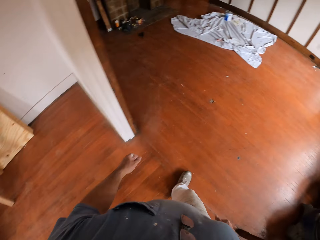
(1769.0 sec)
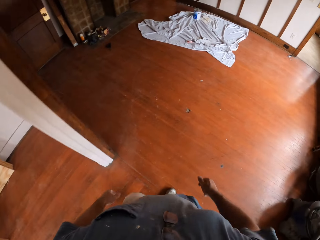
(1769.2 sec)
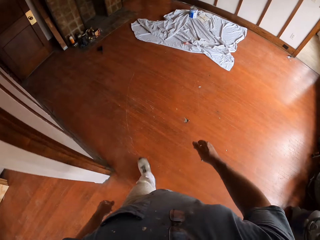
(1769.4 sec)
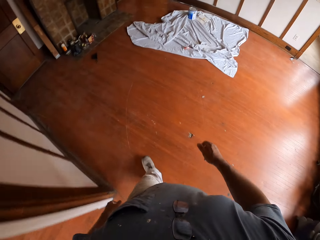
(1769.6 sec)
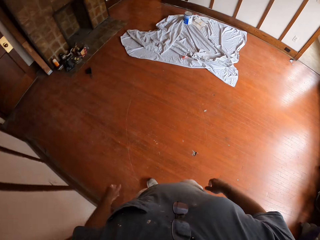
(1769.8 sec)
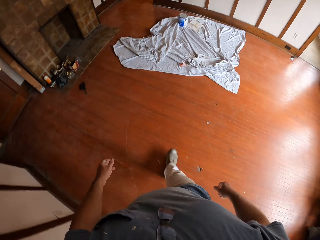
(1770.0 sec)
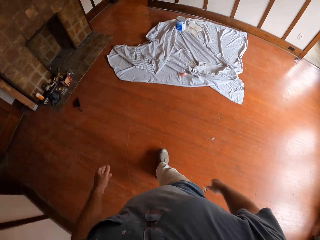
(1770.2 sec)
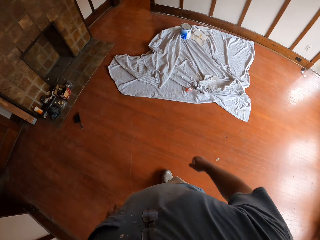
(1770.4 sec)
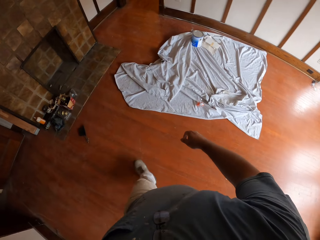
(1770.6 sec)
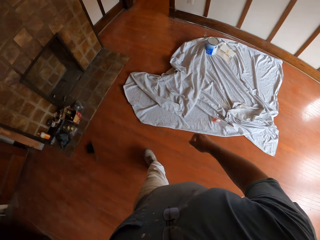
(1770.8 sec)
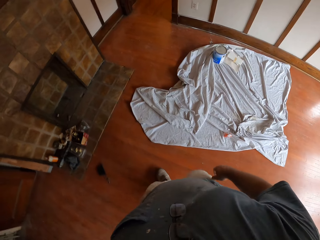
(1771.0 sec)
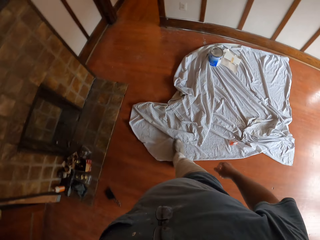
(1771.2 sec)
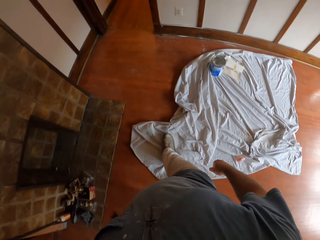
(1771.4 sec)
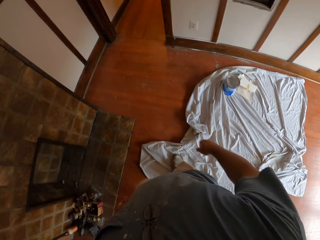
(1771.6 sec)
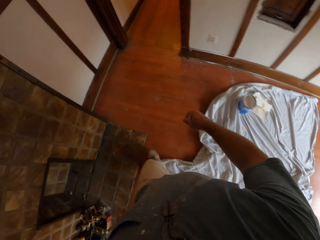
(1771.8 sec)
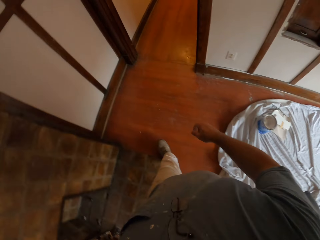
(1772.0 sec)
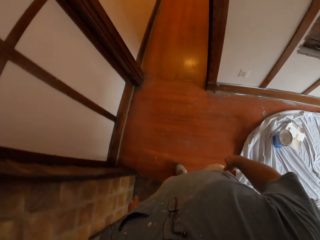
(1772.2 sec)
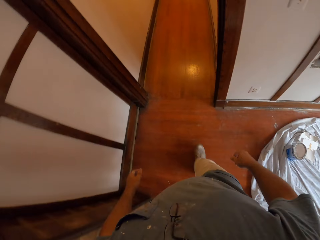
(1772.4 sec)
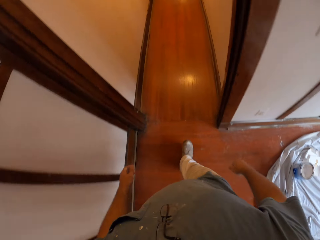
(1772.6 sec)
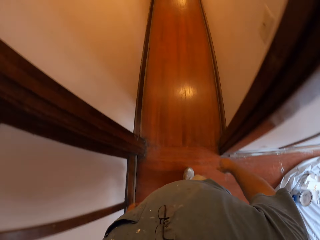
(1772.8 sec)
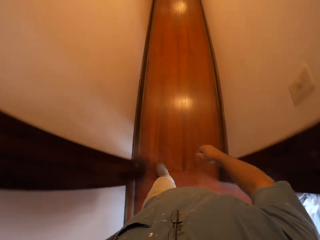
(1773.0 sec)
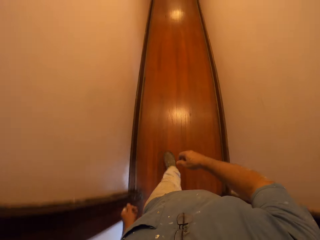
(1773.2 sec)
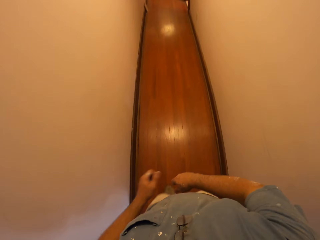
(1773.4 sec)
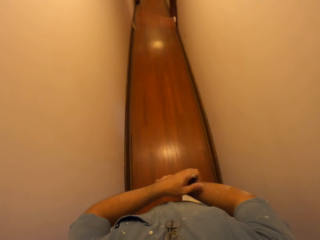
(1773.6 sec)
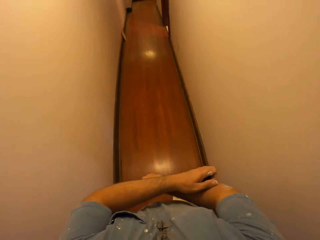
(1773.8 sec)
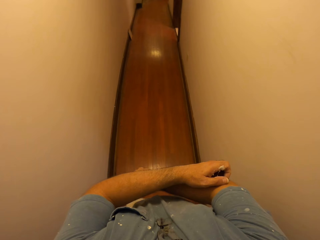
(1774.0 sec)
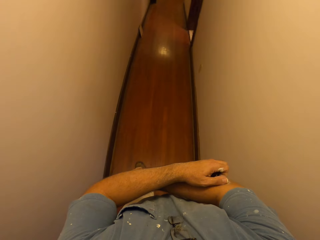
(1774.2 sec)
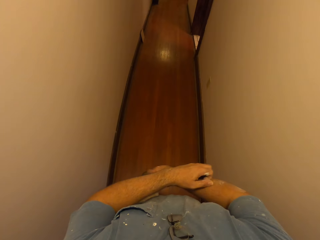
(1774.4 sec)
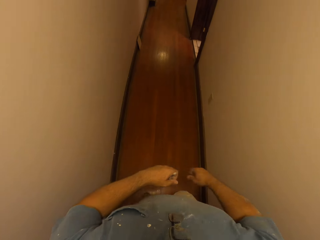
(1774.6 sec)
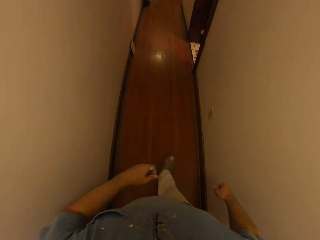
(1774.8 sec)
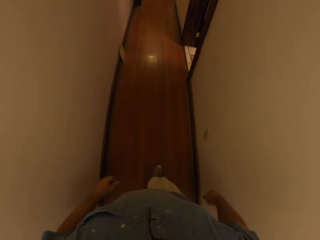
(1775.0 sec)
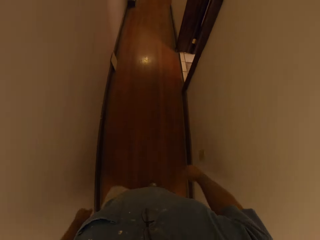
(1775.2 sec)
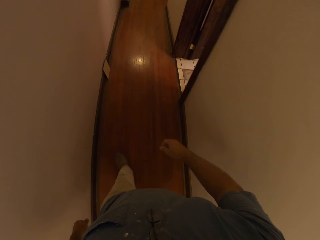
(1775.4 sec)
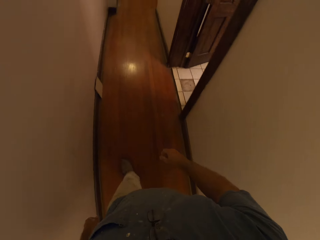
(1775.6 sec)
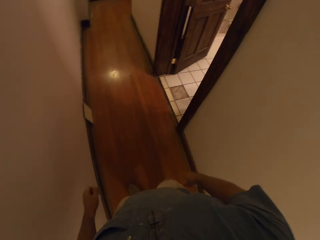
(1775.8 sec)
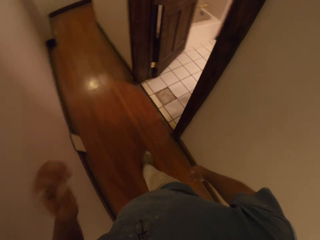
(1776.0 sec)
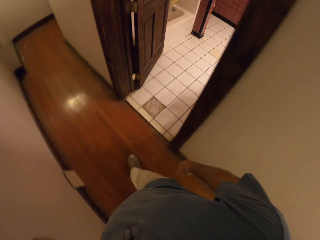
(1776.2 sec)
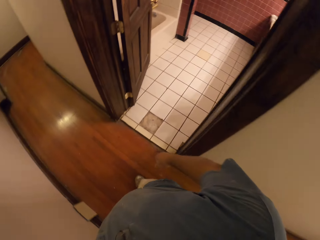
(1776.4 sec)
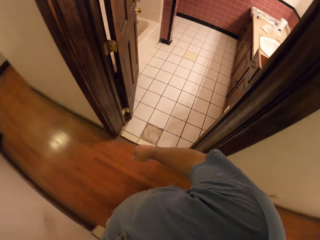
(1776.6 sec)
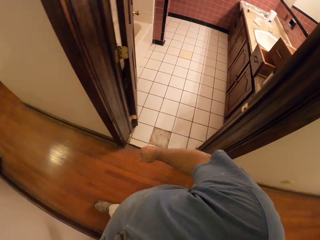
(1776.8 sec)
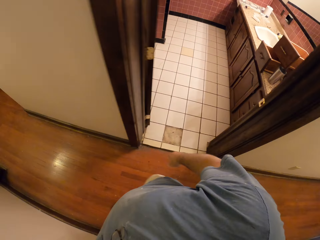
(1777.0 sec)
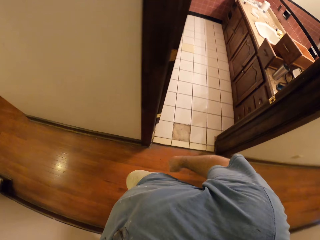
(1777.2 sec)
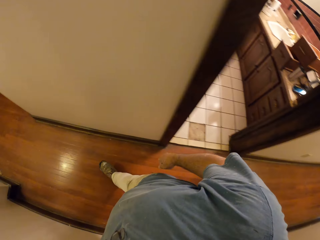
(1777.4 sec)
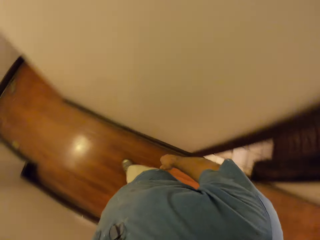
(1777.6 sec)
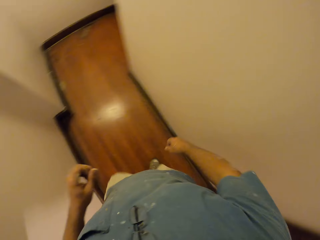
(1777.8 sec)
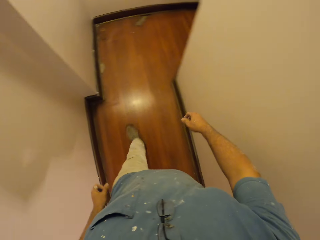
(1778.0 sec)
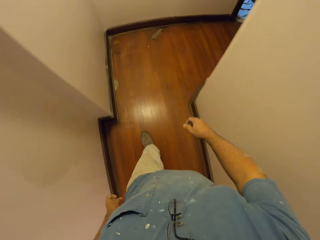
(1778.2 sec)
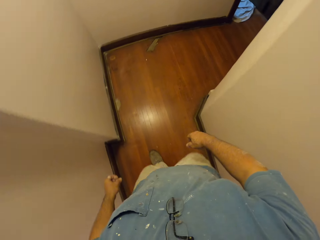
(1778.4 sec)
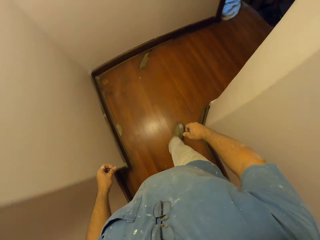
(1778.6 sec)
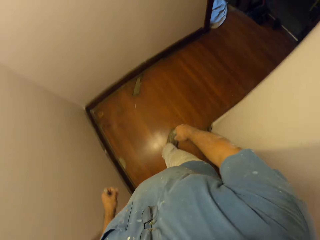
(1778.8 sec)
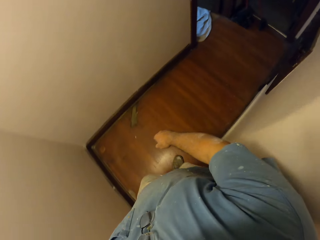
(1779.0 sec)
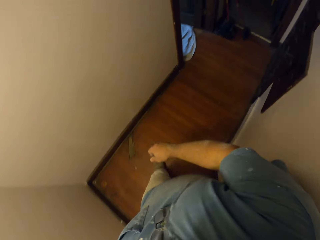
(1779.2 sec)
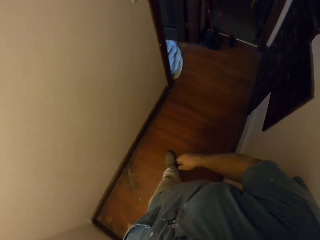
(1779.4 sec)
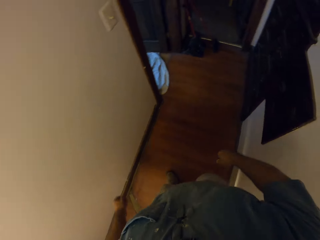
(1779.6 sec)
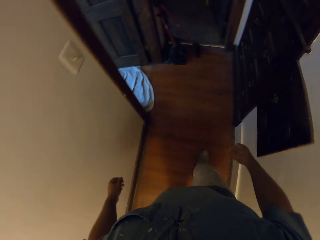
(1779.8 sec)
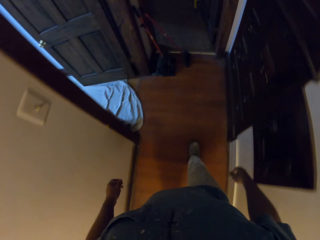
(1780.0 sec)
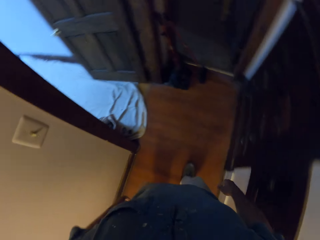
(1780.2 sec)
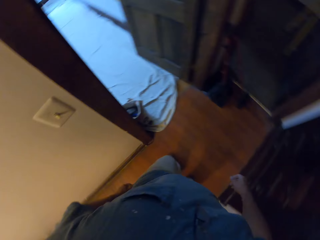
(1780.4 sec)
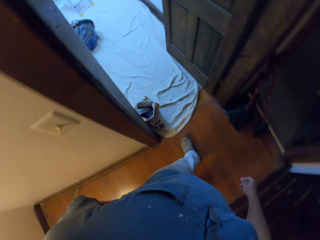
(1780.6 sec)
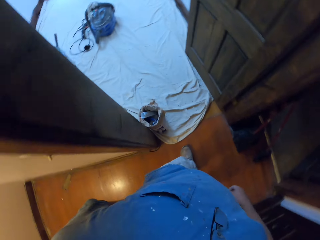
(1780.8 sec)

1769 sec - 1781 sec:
The camera wearer walks on the floor. He scratches his hand.

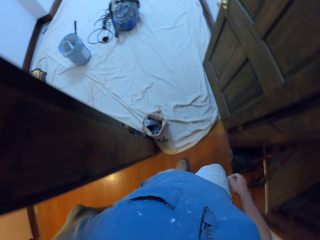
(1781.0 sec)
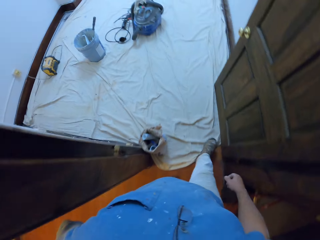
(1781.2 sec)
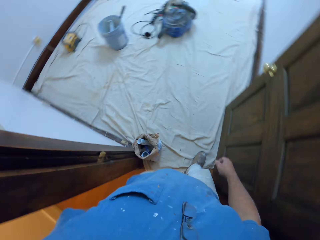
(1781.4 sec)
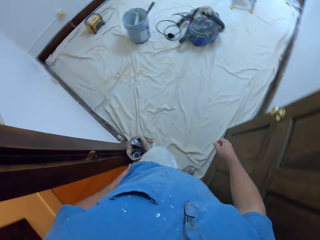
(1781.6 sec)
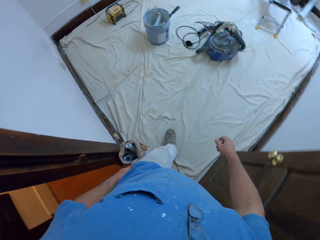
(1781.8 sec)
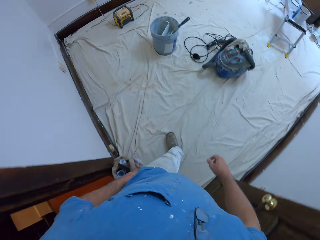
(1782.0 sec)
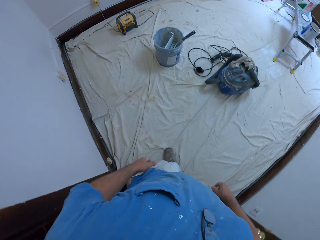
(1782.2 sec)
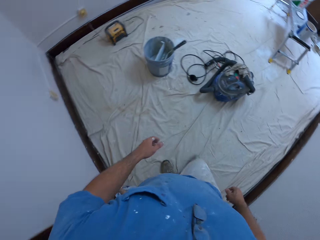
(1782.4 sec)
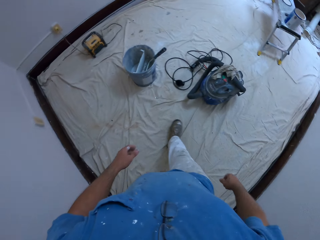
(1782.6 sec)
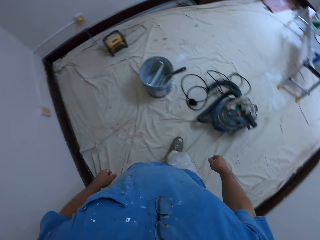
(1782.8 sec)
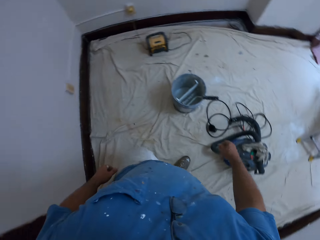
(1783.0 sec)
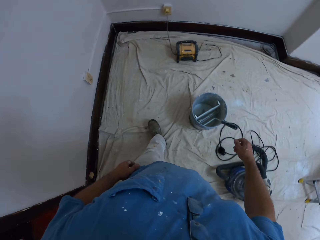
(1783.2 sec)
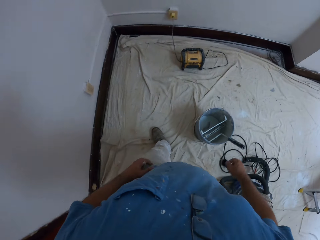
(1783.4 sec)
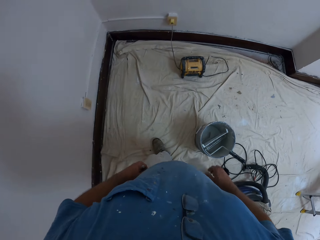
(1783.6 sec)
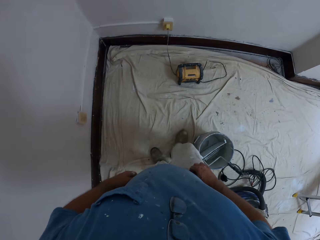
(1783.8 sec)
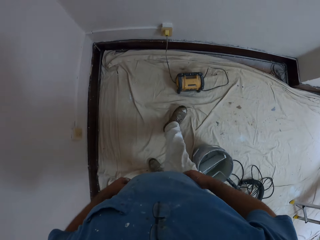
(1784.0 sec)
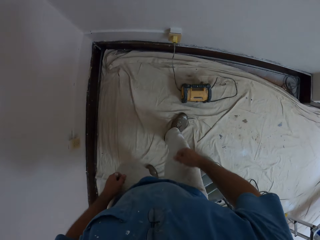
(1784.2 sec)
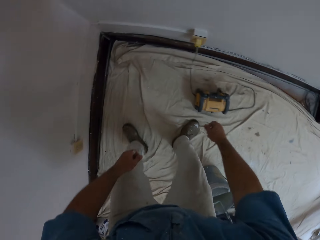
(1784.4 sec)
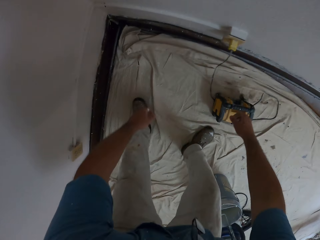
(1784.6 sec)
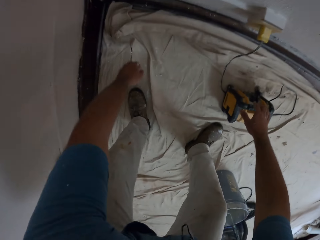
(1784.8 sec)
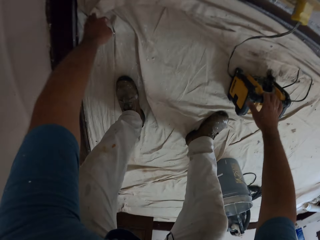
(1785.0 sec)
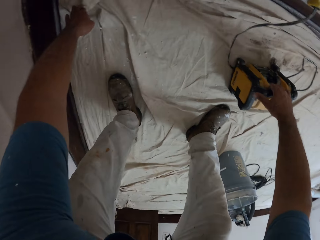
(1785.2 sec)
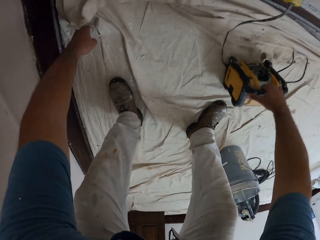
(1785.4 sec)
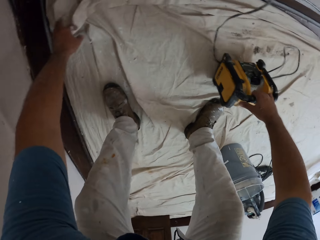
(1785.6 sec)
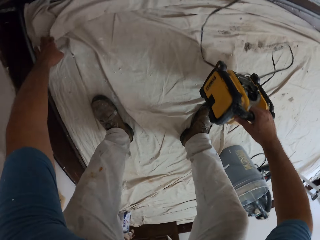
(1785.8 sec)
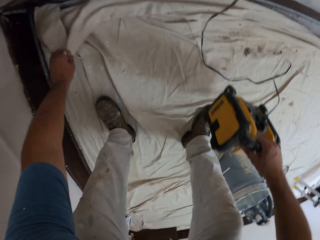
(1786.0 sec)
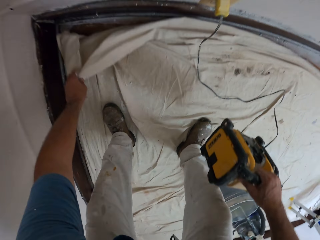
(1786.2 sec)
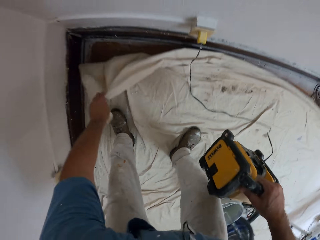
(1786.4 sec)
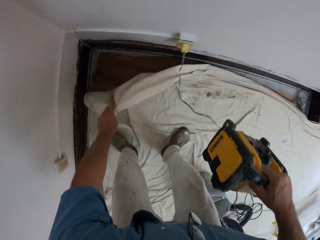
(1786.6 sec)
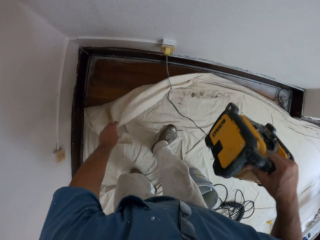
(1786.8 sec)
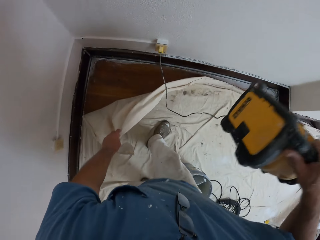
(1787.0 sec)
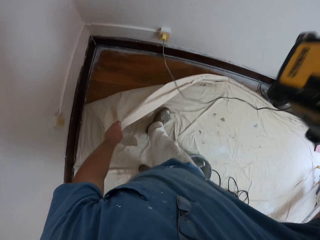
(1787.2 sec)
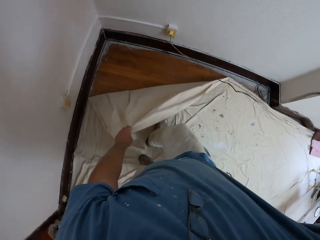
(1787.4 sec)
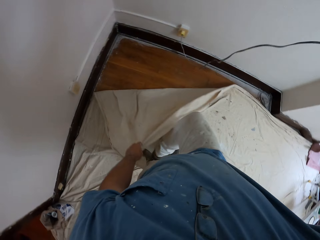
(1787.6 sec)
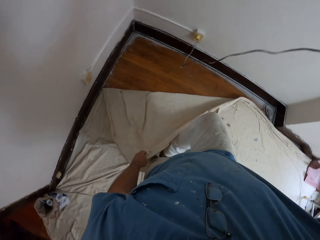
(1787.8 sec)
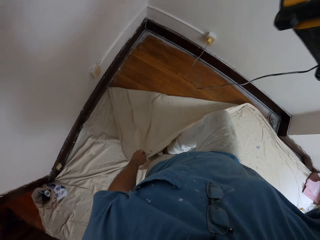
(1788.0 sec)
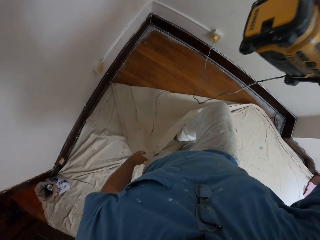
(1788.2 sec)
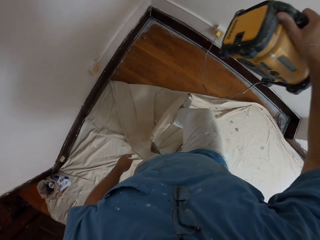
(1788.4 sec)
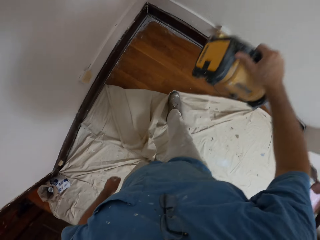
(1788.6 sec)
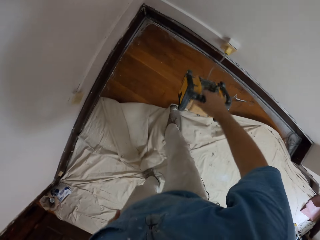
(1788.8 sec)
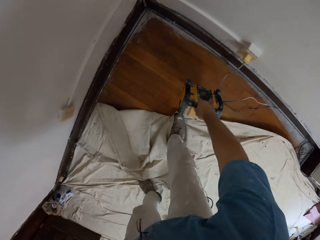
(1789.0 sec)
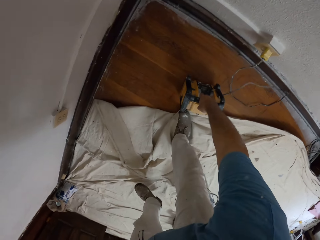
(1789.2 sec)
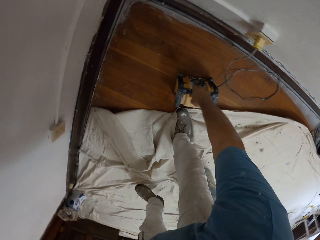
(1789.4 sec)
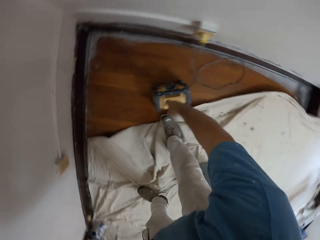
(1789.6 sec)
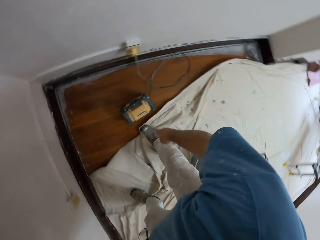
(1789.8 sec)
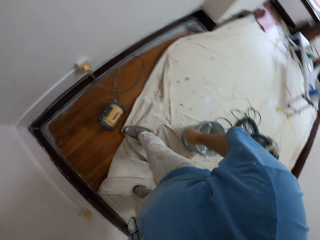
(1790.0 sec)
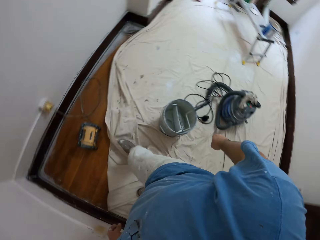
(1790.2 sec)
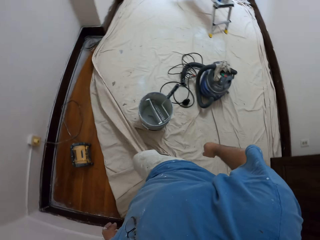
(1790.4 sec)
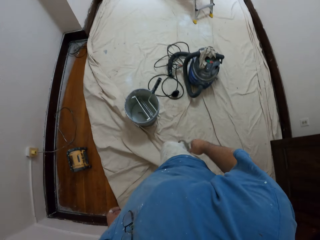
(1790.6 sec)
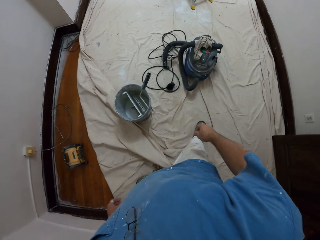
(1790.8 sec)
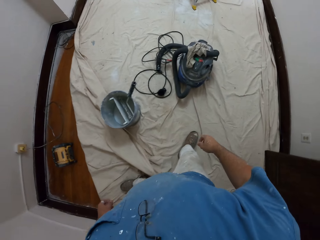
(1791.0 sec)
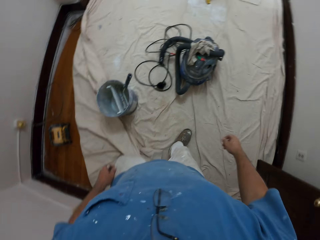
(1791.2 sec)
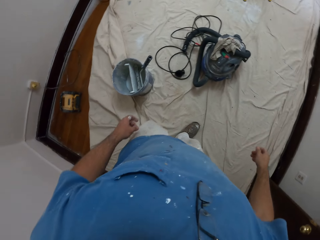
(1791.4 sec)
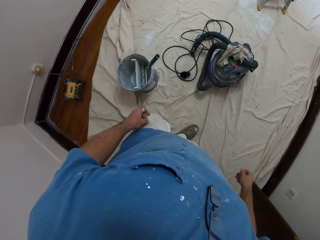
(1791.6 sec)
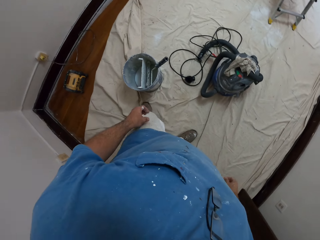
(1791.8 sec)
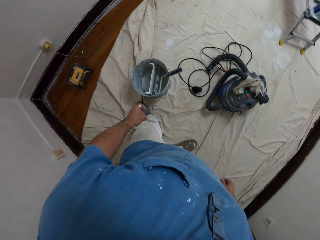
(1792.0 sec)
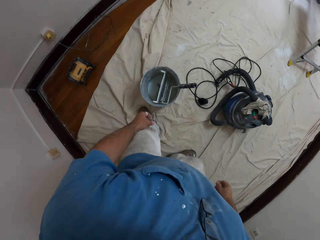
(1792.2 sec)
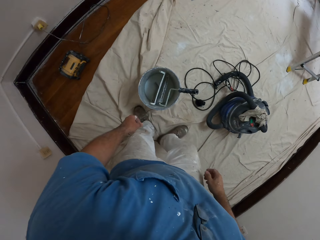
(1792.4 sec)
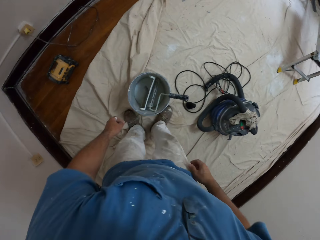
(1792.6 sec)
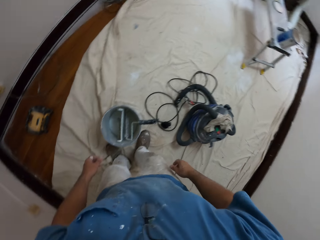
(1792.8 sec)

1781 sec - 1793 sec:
The camera wearer raises an inverter from the mat on the floor. They fold the mat at the edge. They pull a piece of cloth on the floor. They release the piece of cloth on the floor. They place the inverter on the floor. They step aside.
